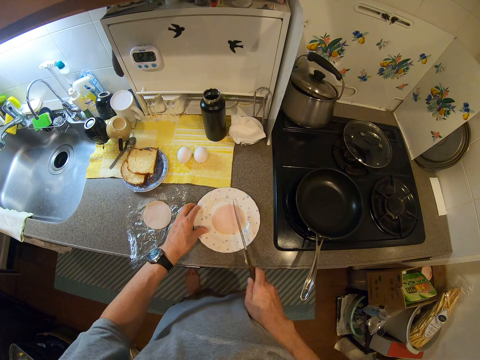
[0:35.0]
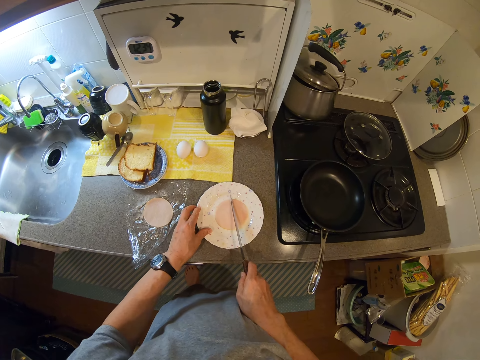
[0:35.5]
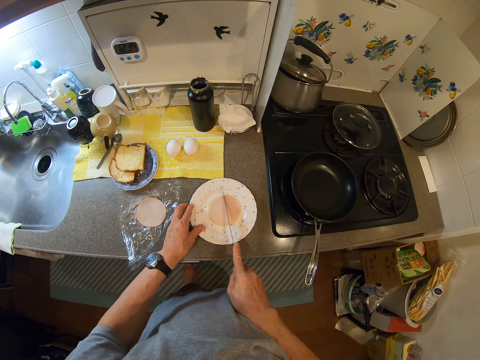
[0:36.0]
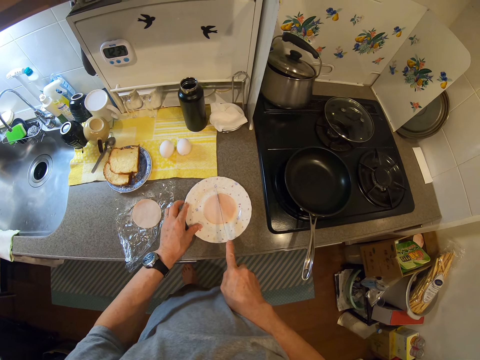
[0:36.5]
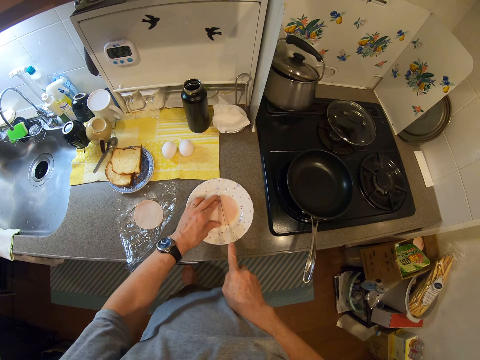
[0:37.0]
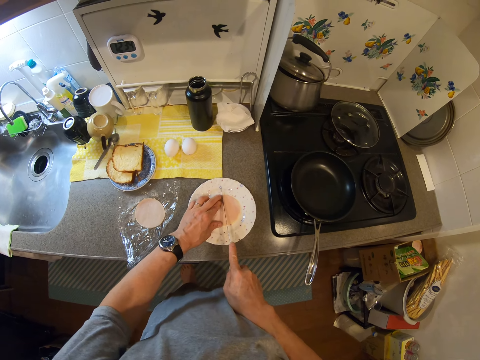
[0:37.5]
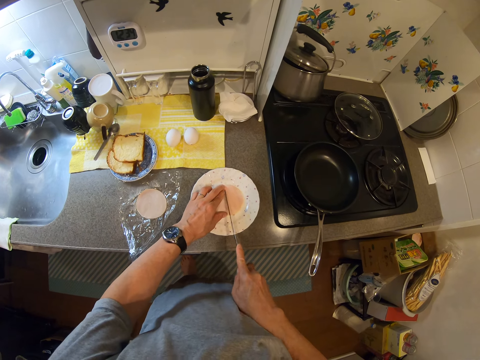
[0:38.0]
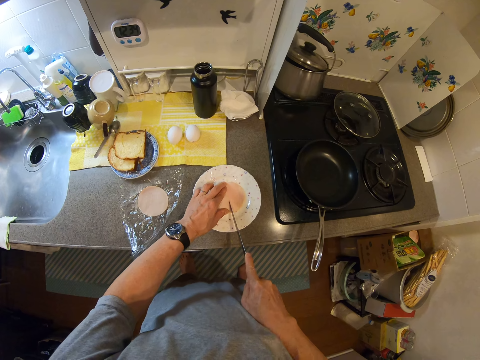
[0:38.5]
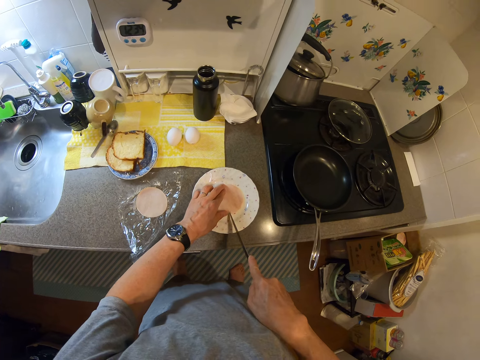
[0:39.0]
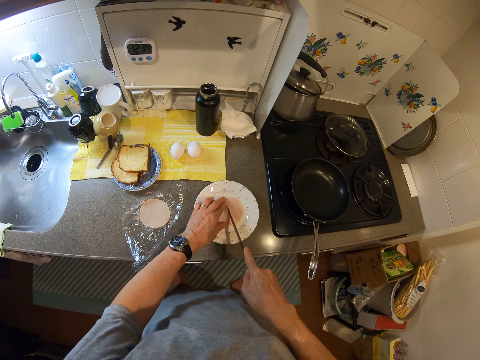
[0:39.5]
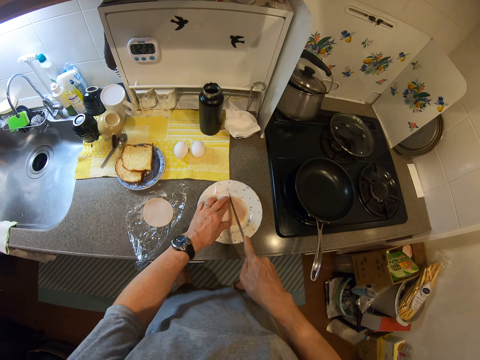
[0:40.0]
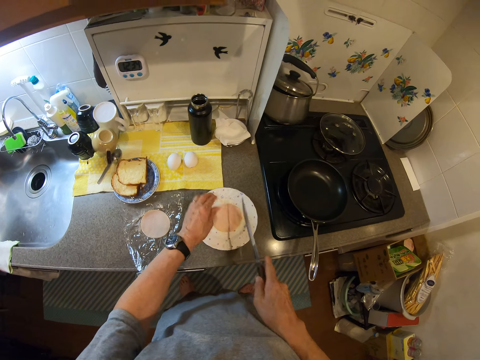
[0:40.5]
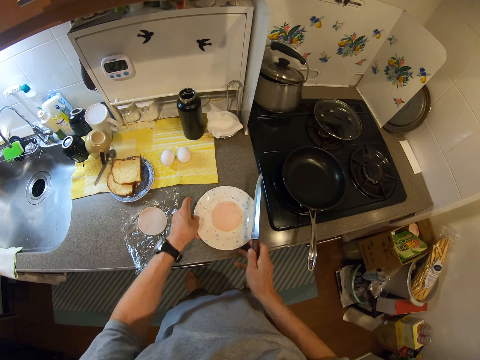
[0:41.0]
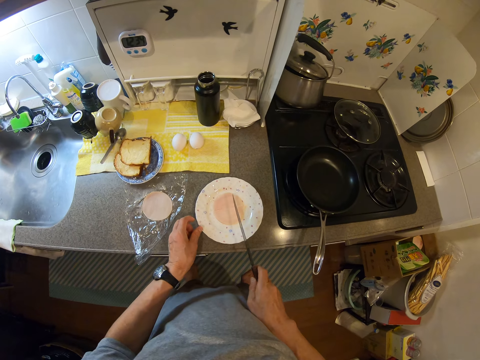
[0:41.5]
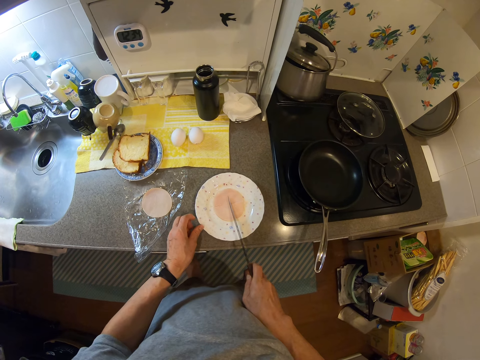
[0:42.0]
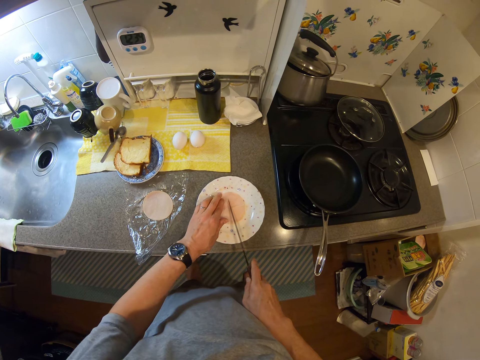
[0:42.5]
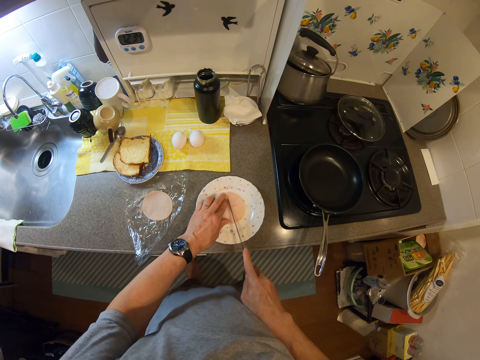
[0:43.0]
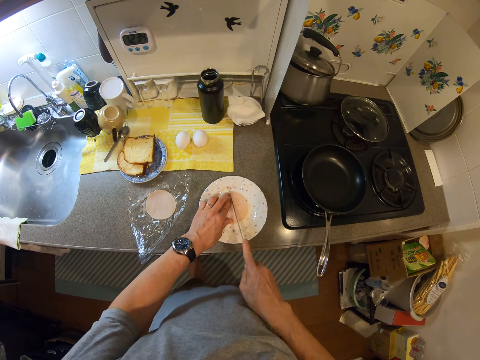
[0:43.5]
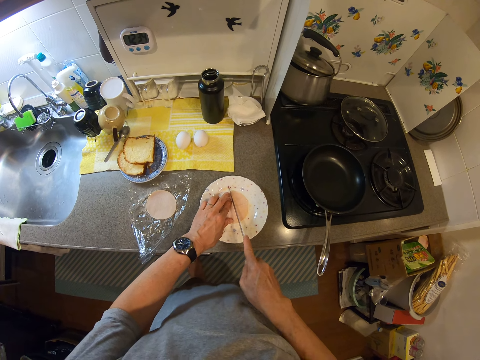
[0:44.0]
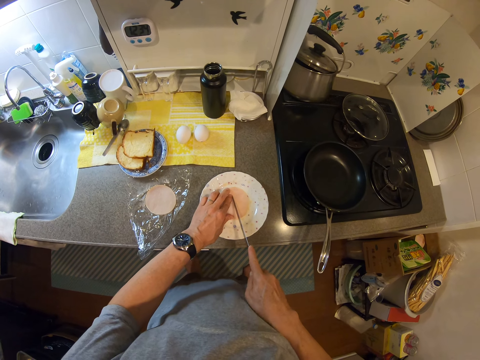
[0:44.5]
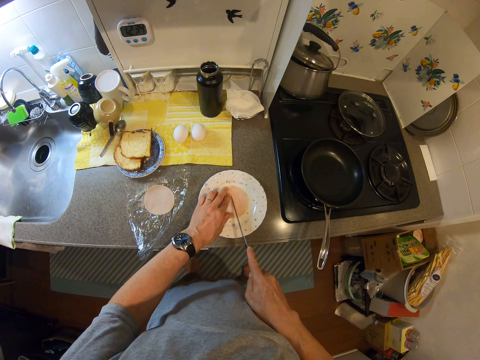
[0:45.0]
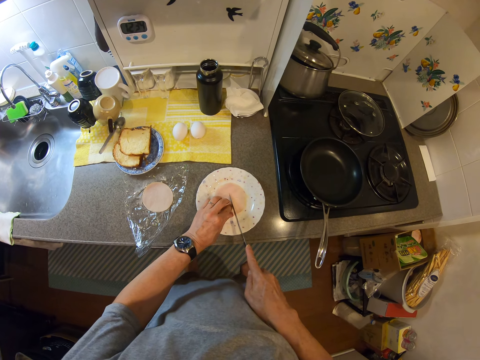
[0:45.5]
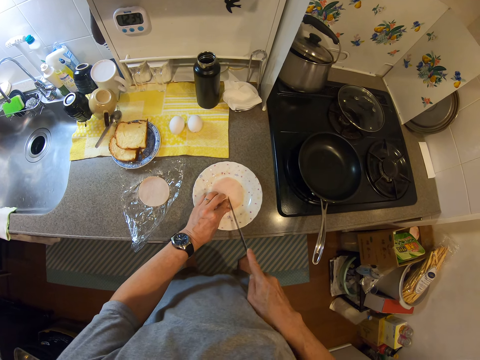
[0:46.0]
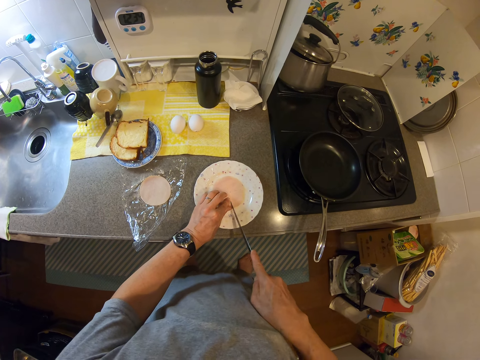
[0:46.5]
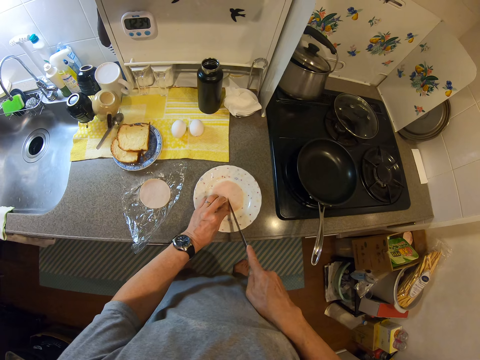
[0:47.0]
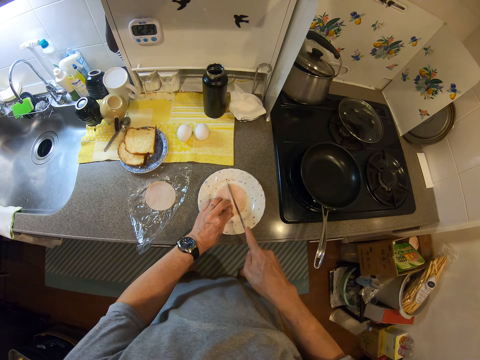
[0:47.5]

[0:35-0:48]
The camera wearer turns a plate. They cut the bacon. They turn the plate. They cut the bacon.

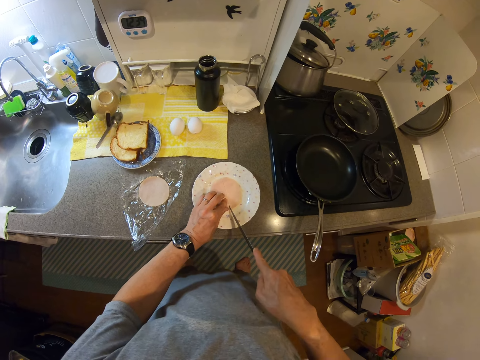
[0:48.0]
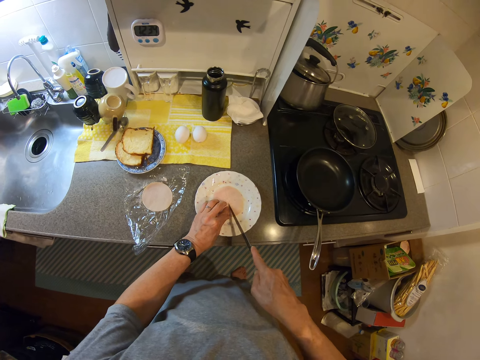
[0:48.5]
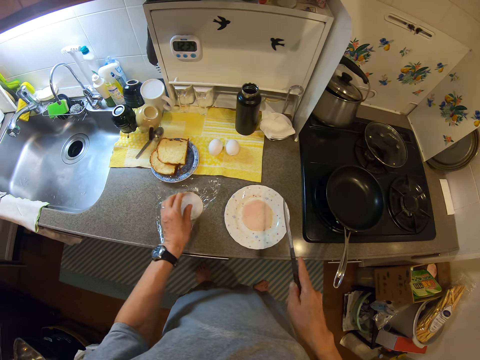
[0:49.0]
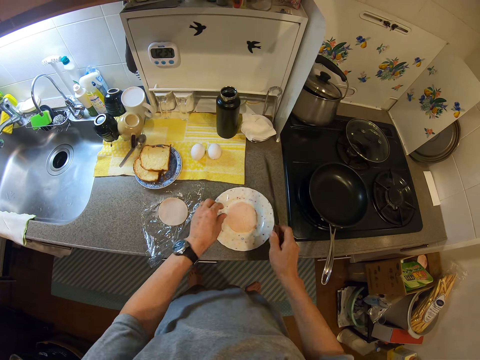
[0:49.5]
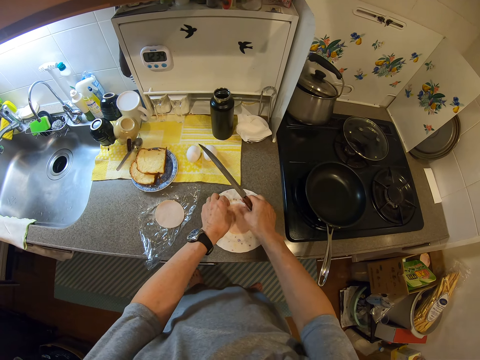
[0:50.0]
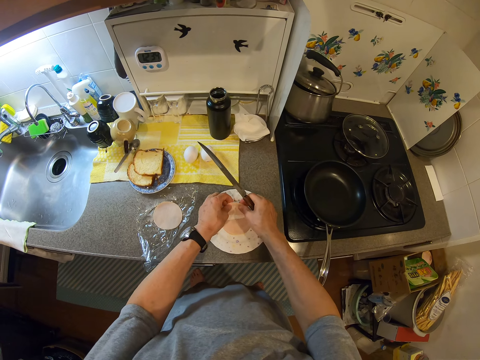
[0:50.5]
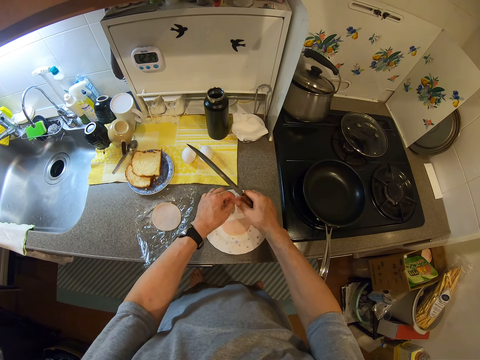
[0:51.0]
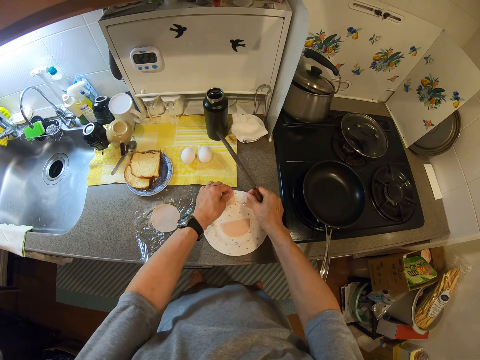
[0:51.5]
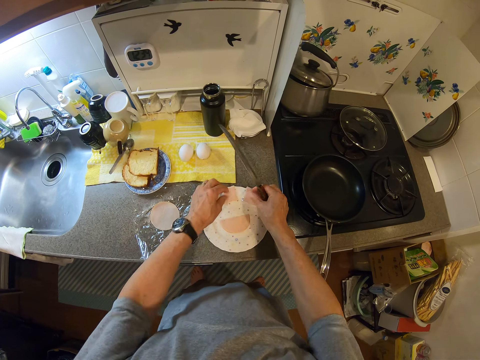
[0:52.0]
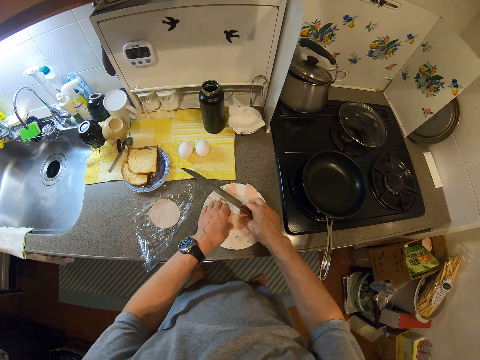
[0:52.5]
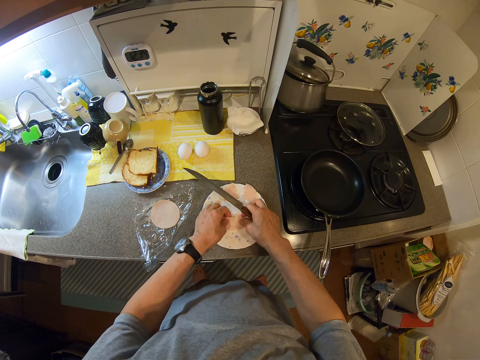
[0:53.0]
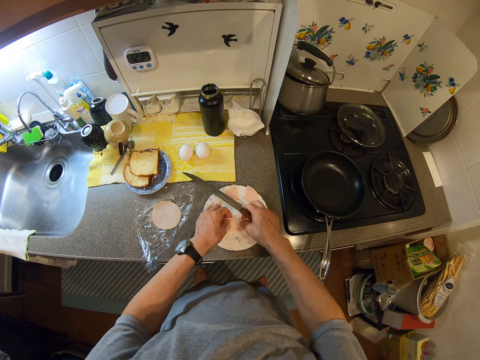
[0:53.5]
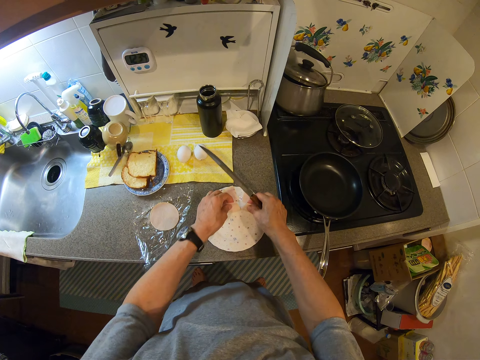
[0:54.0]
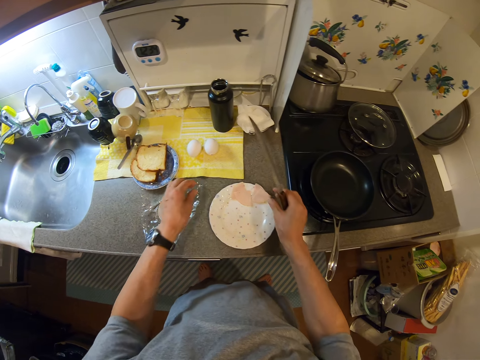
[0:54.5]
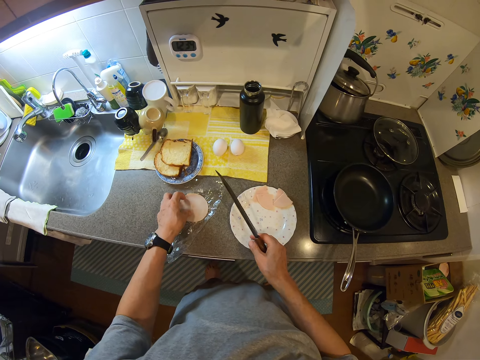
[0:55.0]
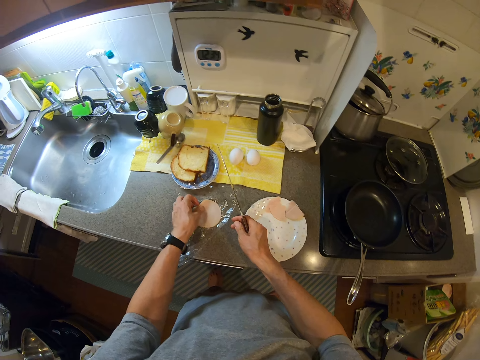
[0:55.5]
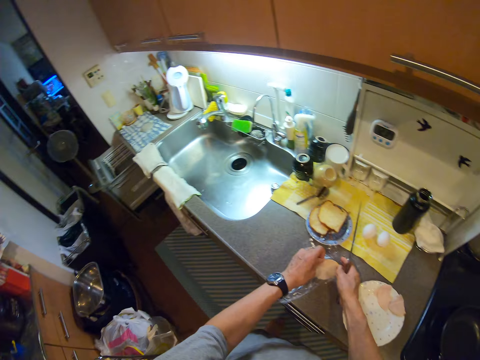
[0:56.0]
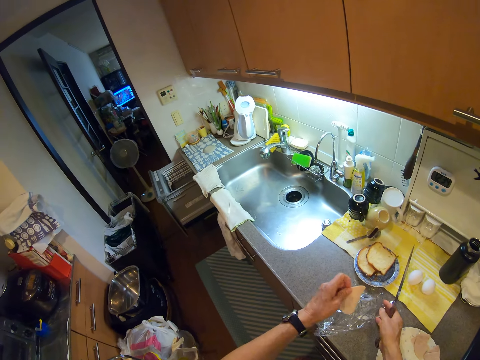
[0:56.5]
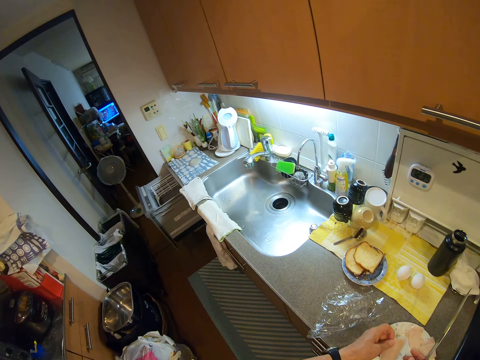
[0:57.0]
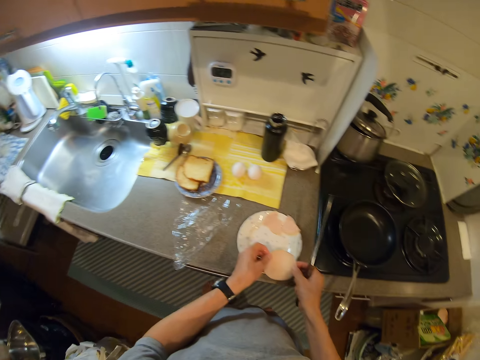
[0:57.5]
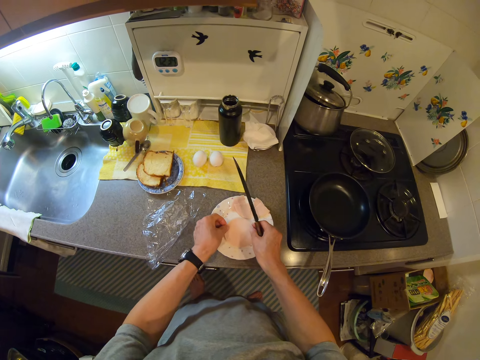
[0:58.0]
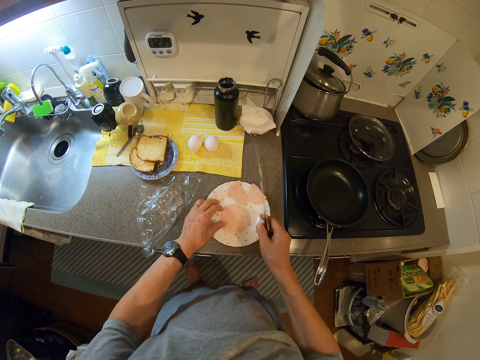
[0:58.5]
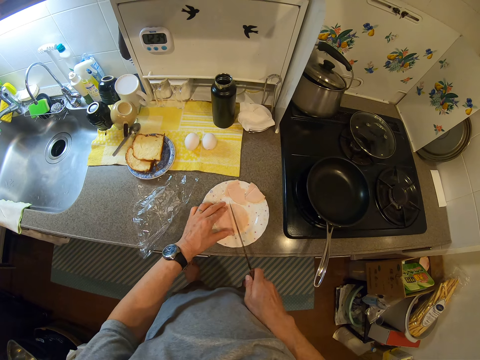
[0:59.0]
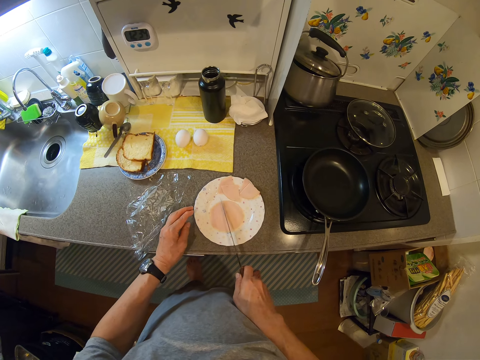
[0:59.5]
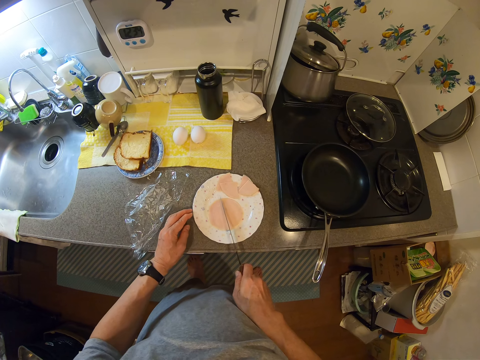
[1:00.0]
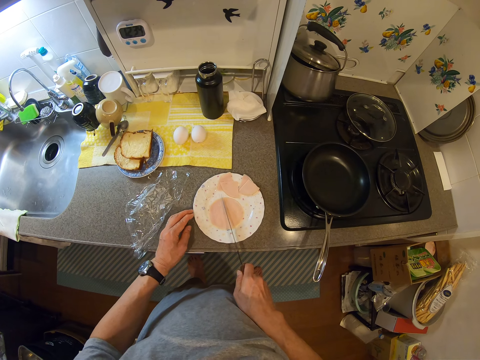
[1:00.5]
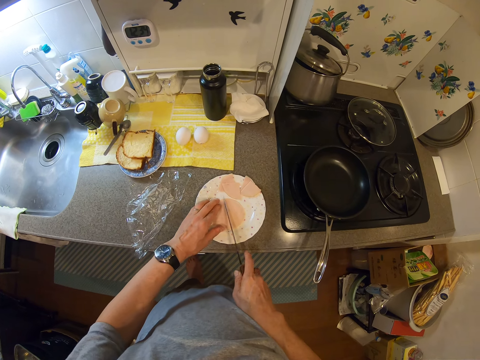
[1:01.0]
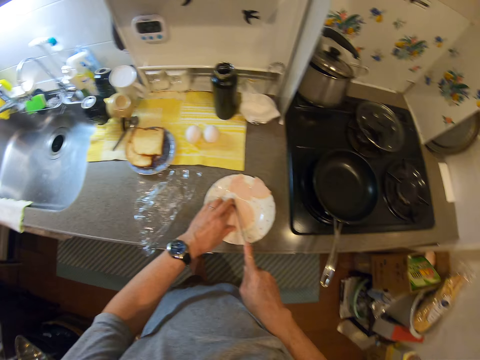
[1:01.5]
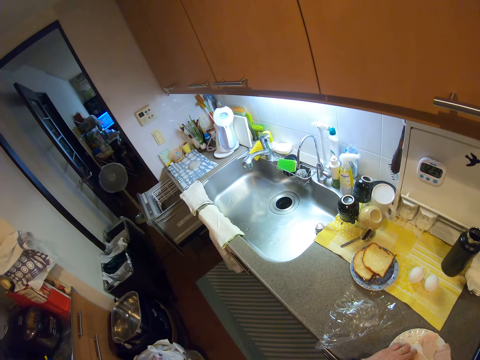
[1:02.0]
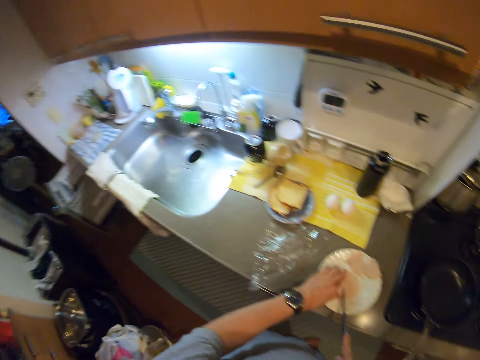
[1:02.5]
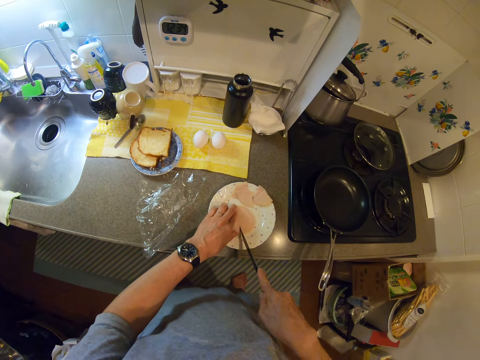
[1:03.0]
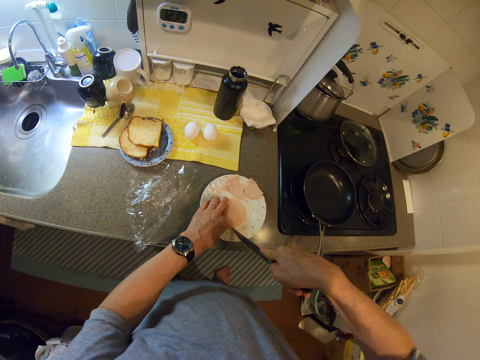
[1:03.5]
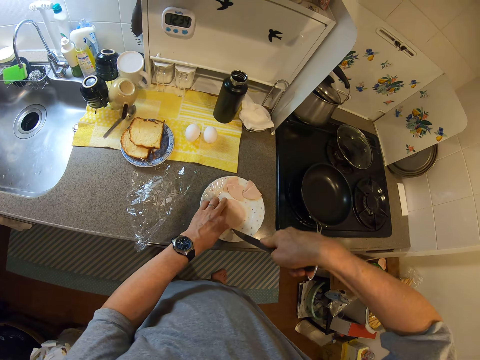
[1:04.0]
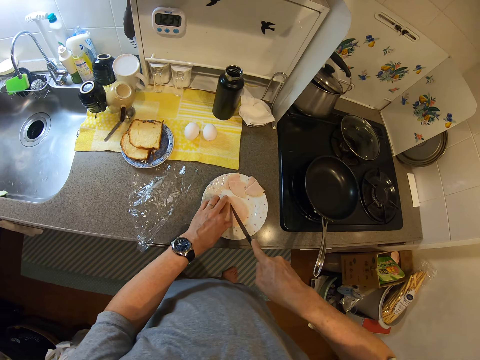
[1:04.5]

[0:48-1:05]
The camera wearer picks the pieces of bacon. They drop the pieces of bacon on the edge of the plate. They pick the pieces of bacon. They drop the pieces of bacon on the edge of the plate. They pick bacon. They drop the bacon in the plate. They cut the bacon. They move a camera.
